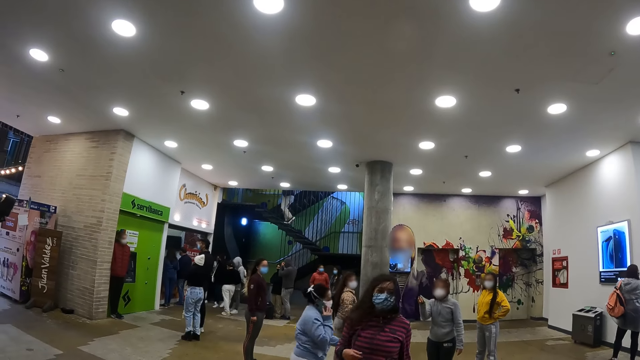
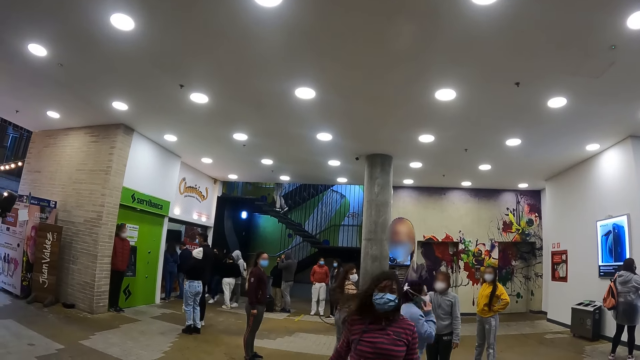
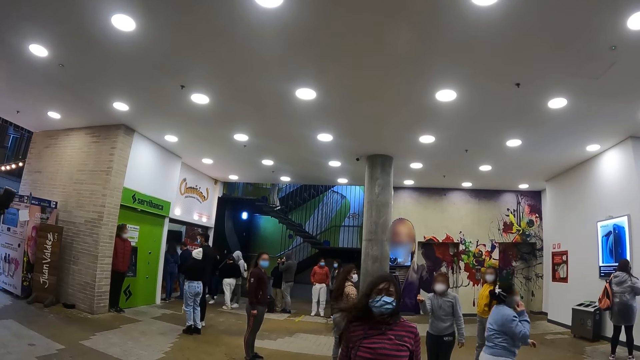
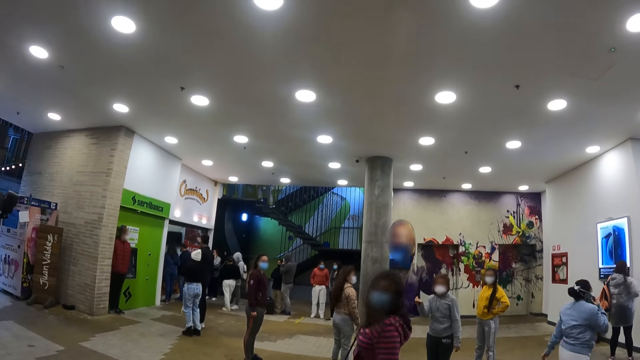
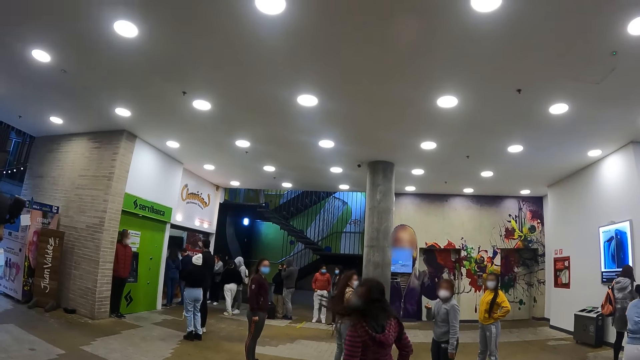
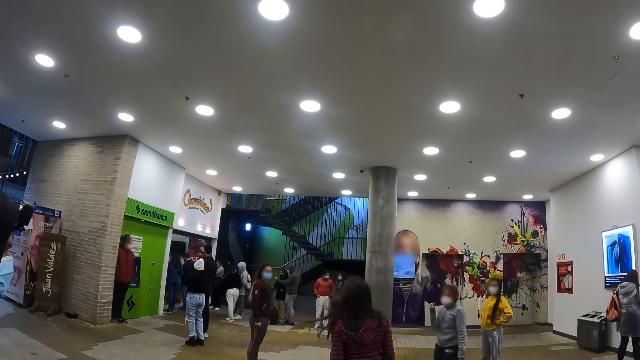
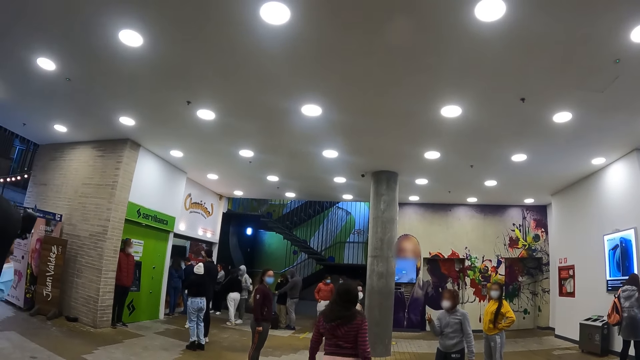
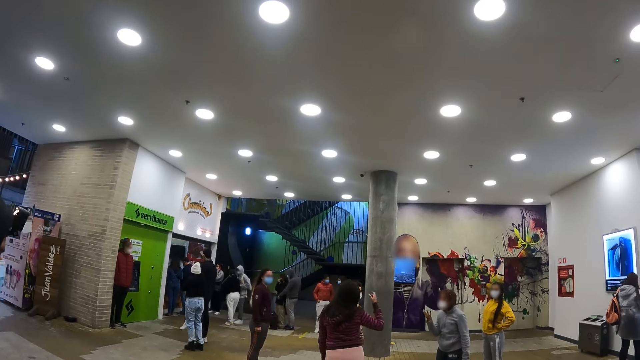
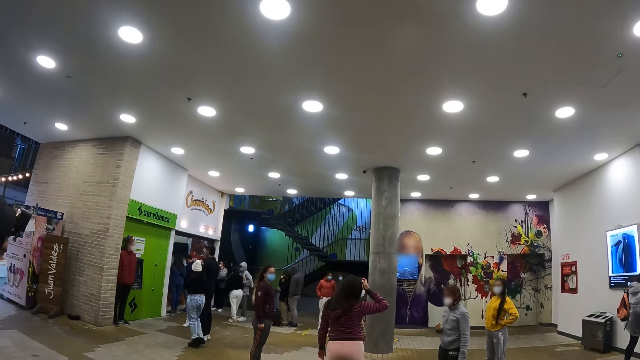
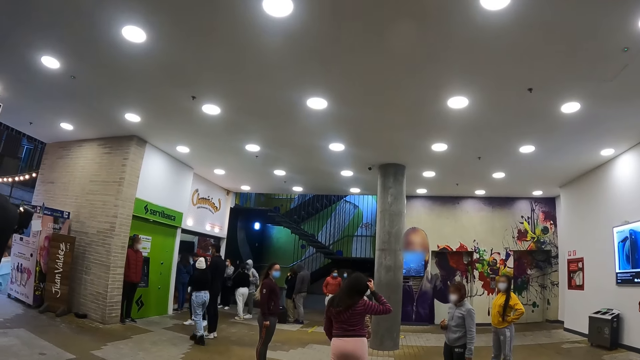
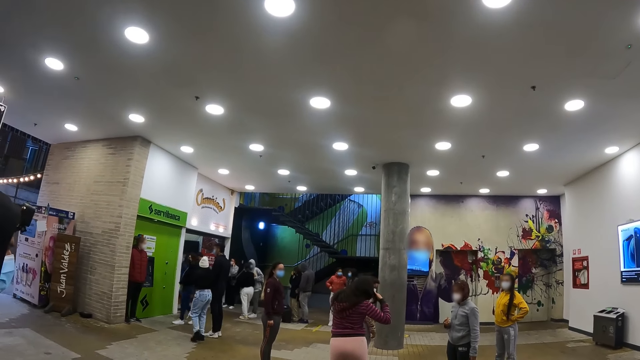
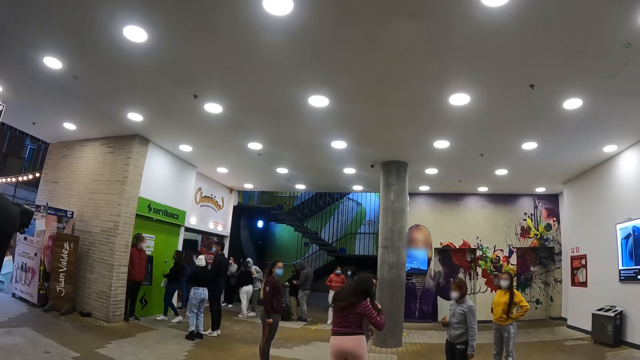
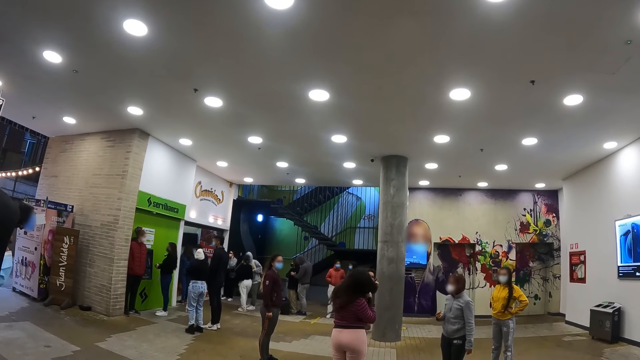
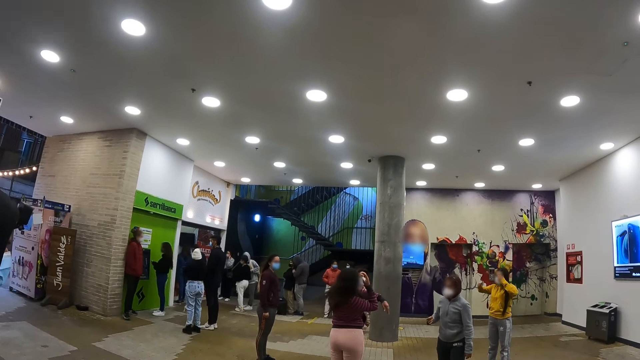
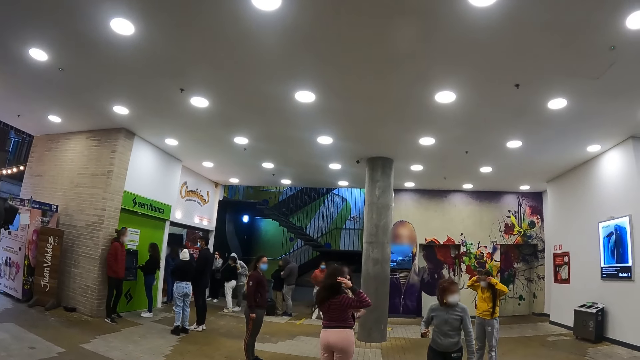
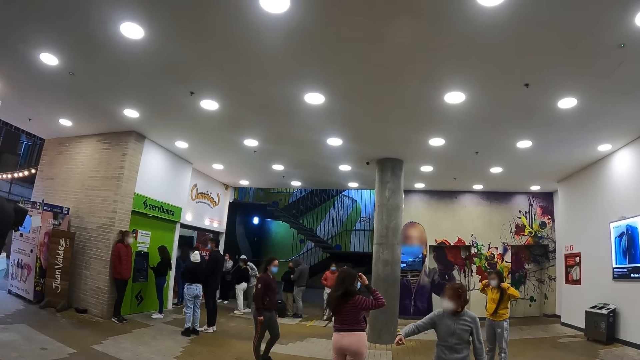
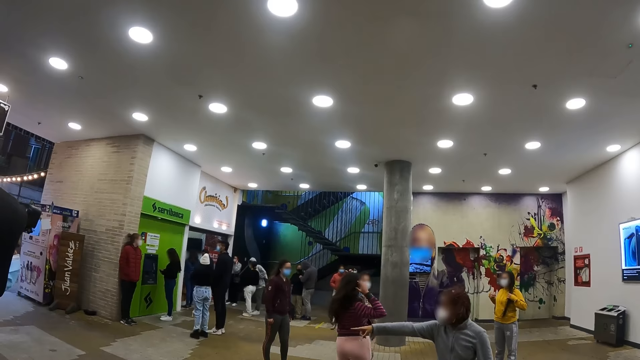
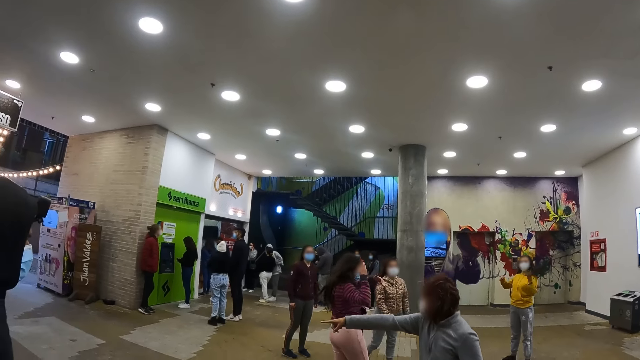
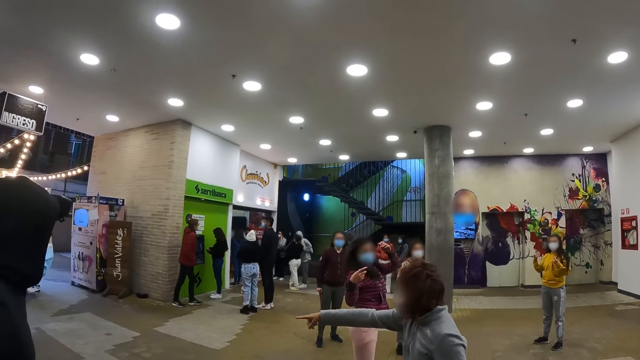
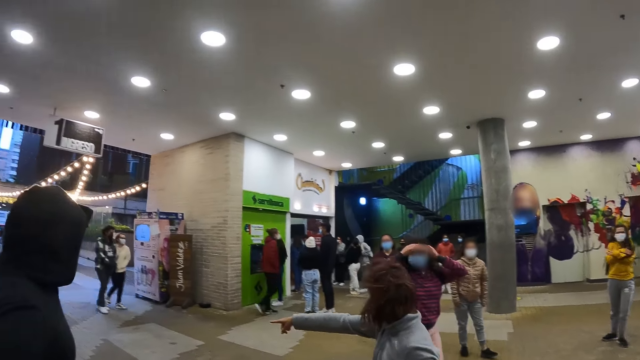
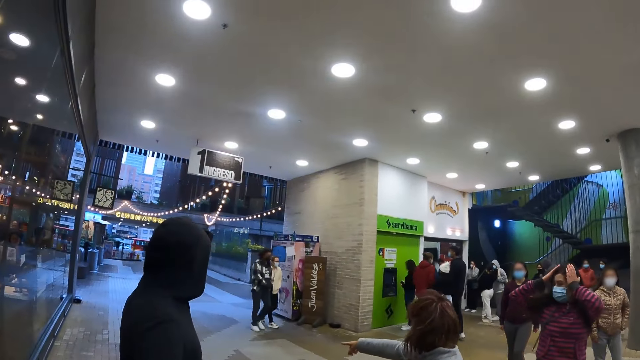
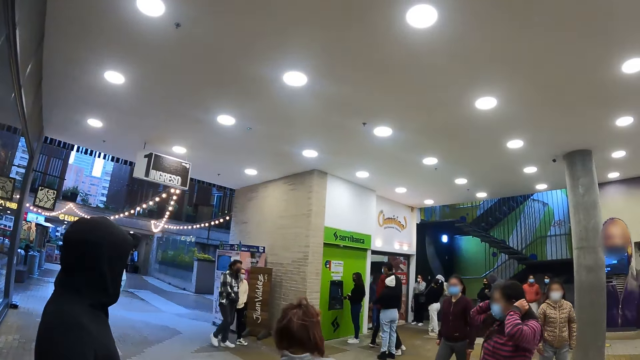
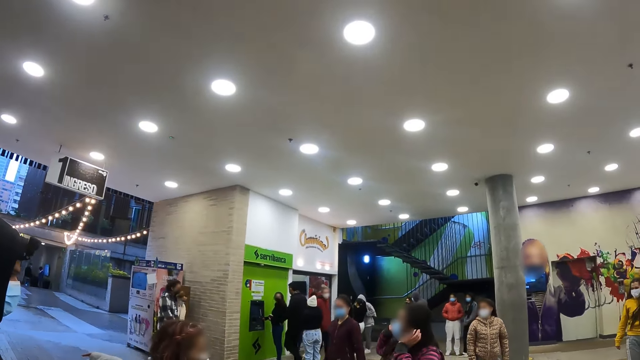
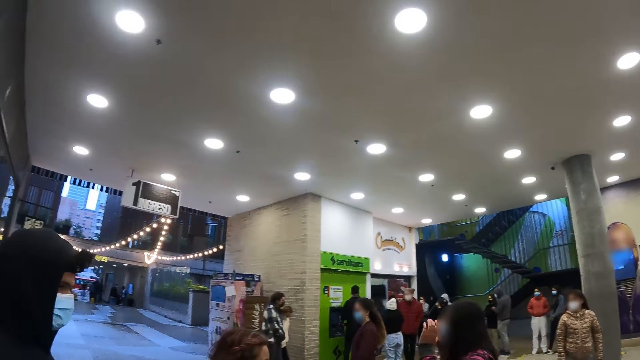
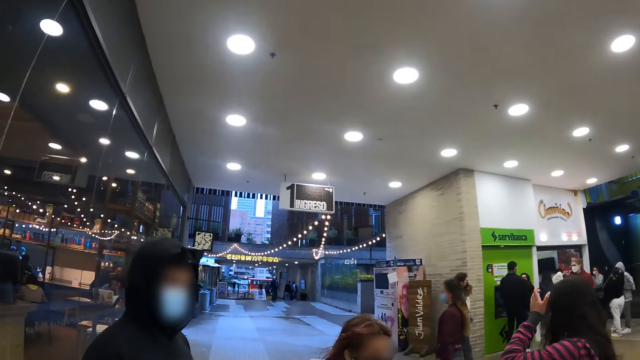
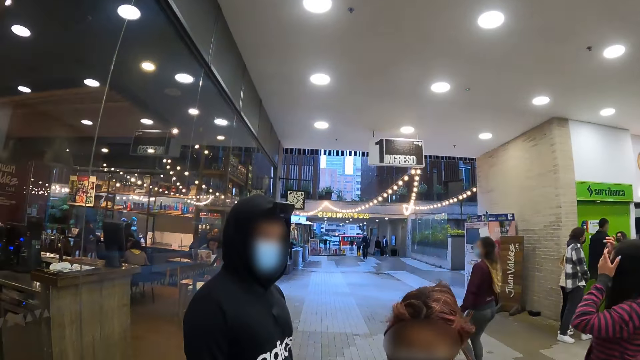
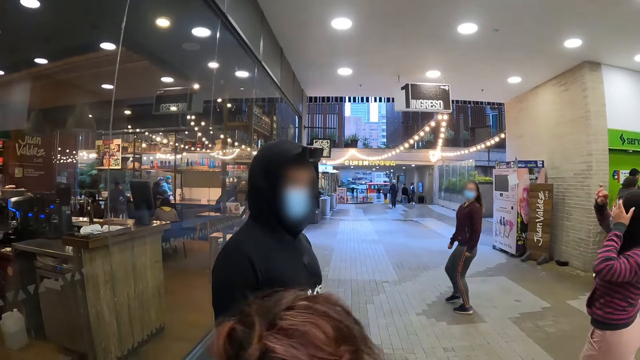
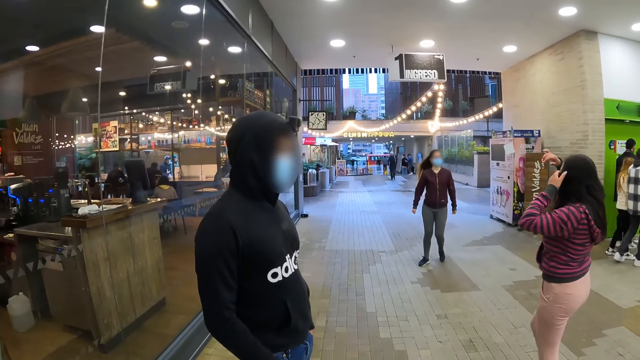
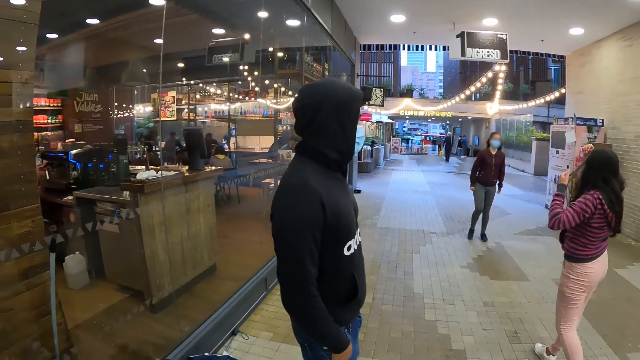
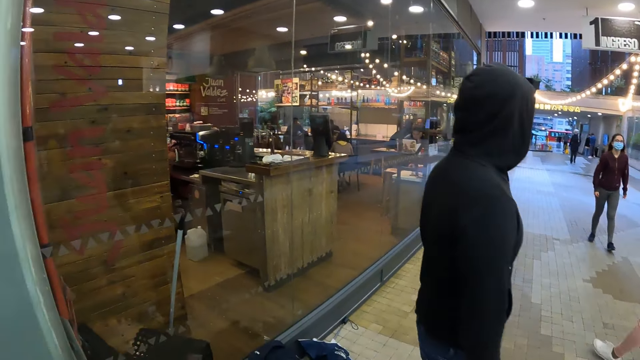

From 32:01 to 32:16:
A woman walks towards the camera wearer. A person turns around. The woman walks towards another woman. The first woman moves hair with a hand. A third woman points a finger. The camera wearer walks around the mall. The third woman walks near the camera wearer.

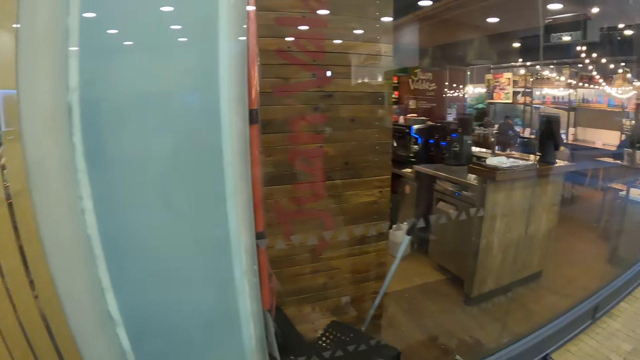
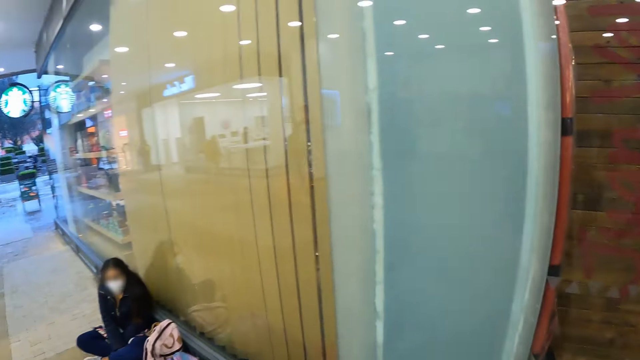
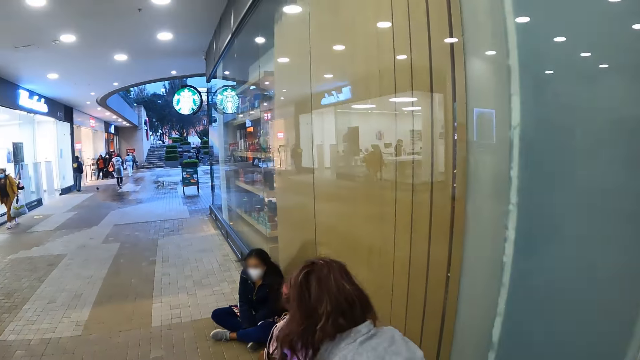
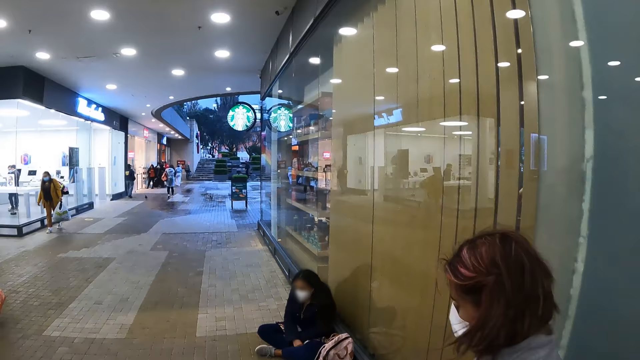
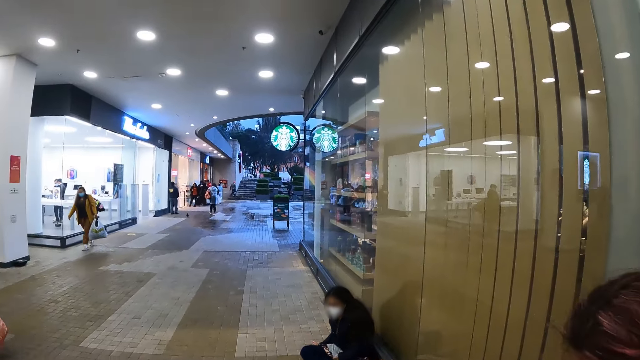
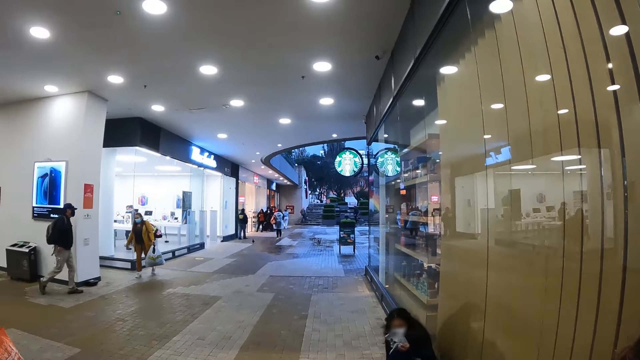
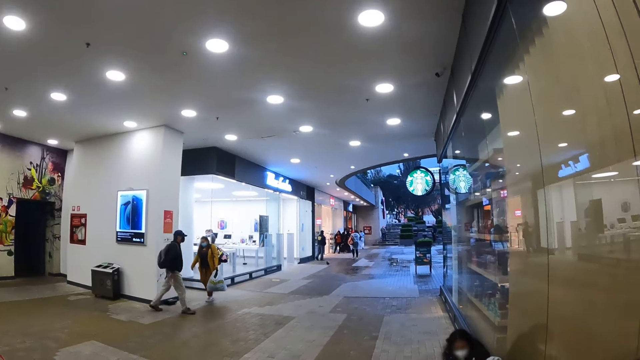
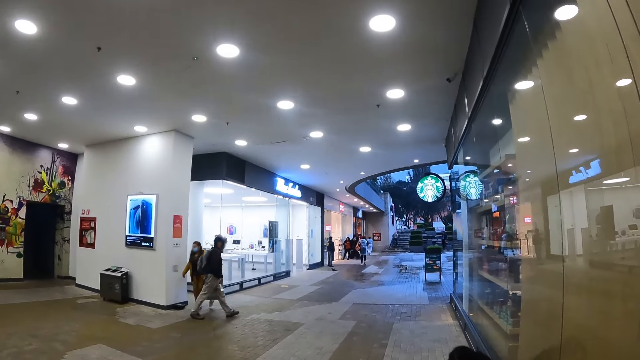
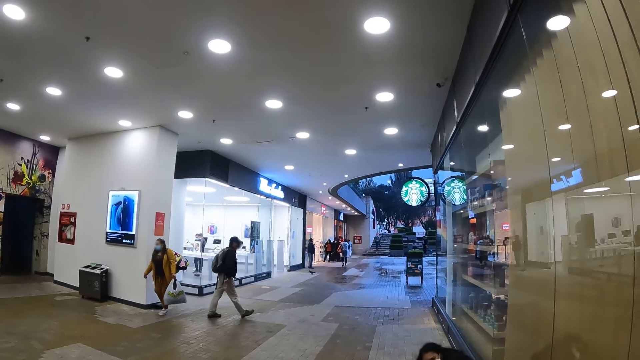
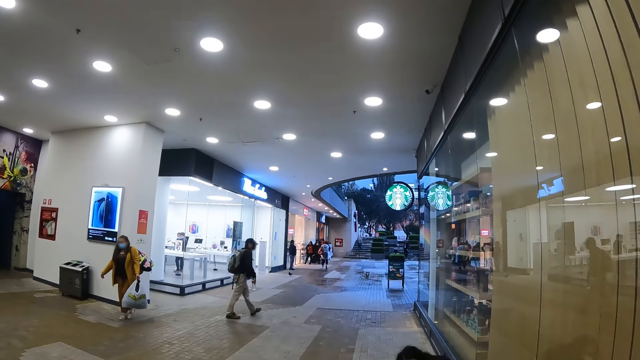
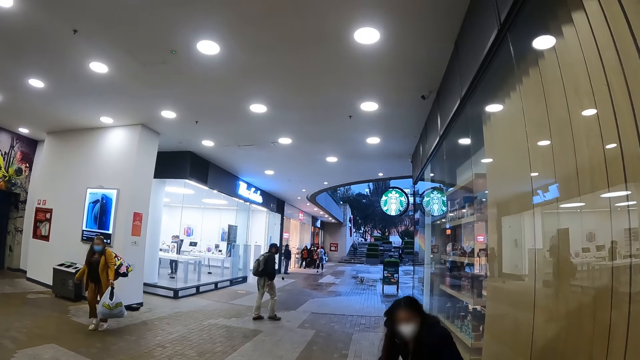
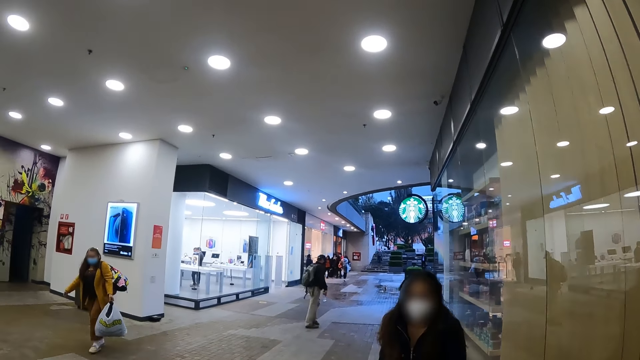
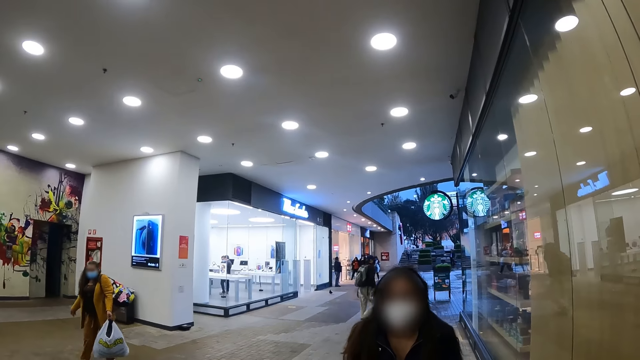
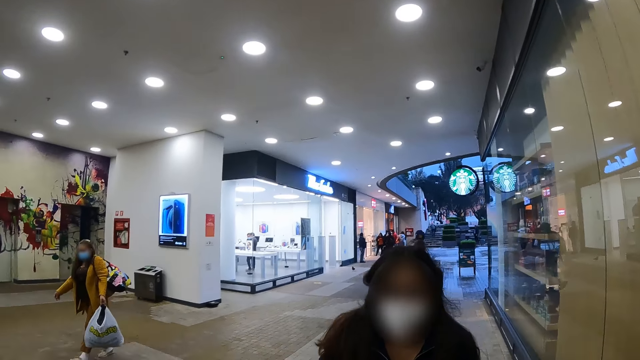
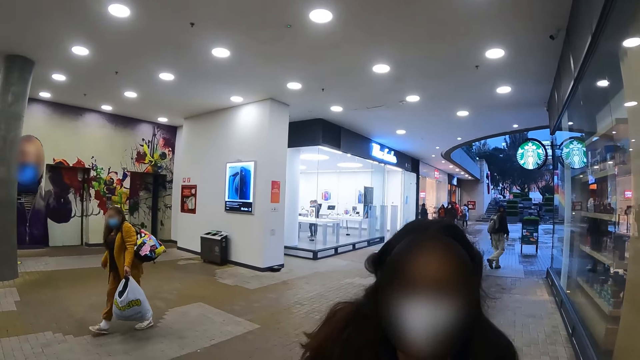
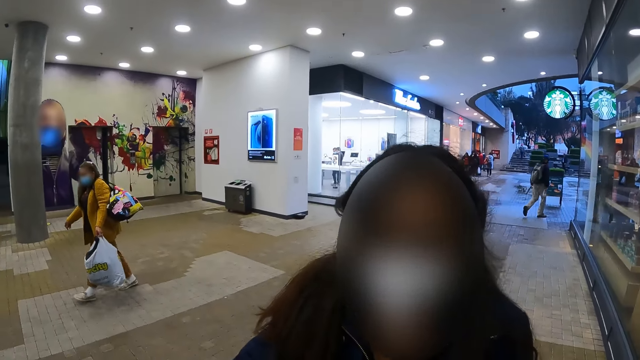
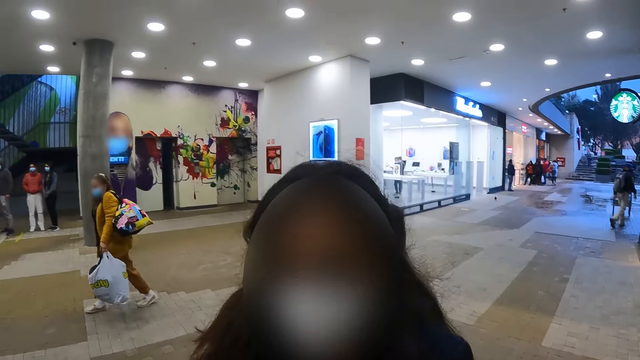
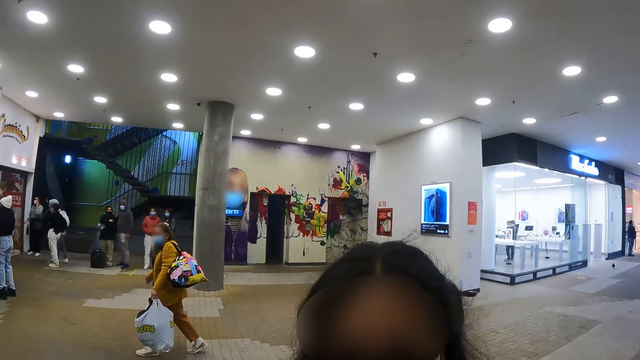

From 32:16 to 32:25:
The camera wearer looks at a woman. They look at another woman. The other woman walks towards the camera wearer. The camera wearer converses with a person.
